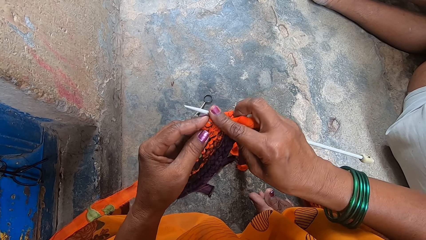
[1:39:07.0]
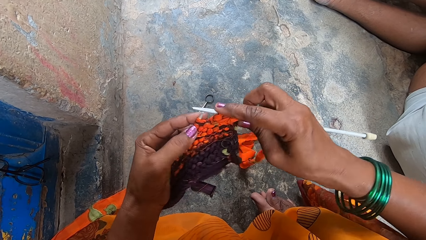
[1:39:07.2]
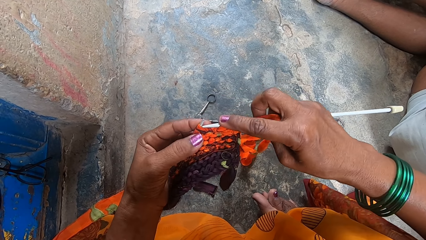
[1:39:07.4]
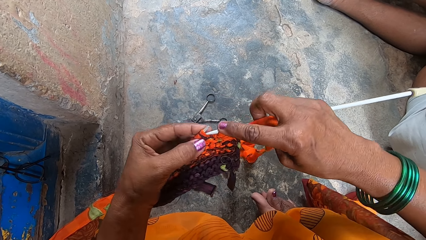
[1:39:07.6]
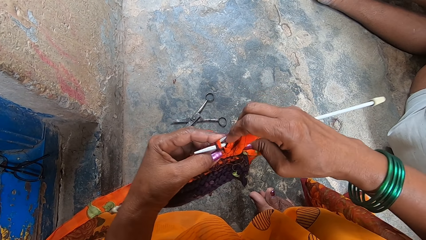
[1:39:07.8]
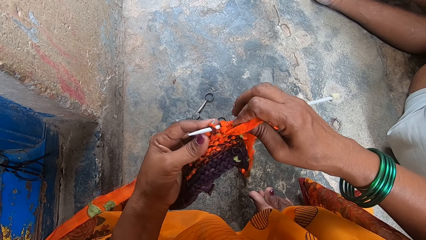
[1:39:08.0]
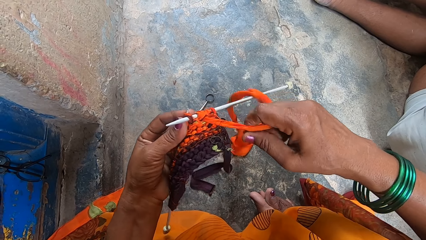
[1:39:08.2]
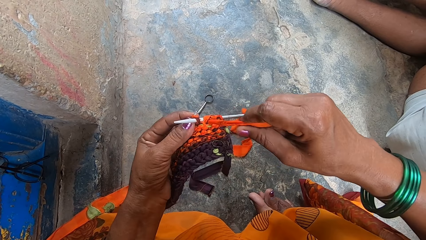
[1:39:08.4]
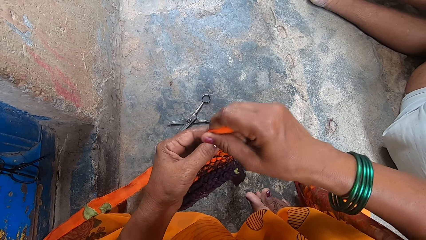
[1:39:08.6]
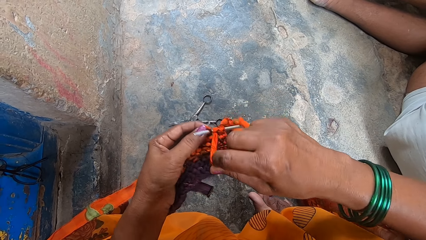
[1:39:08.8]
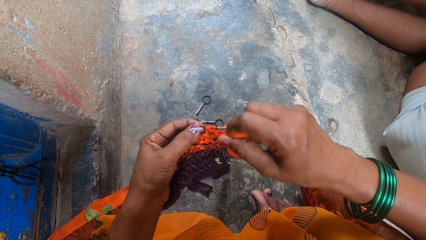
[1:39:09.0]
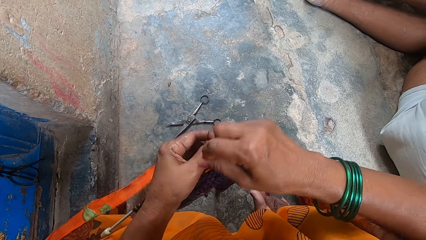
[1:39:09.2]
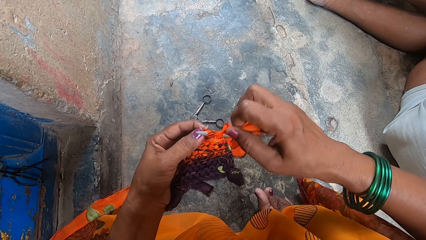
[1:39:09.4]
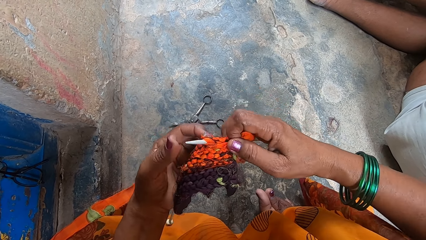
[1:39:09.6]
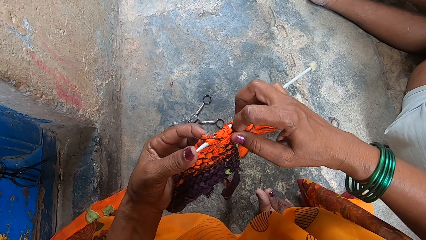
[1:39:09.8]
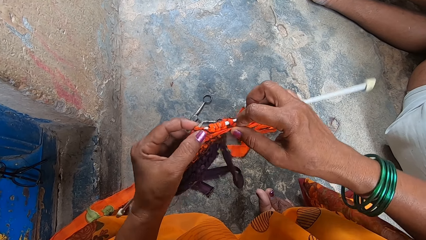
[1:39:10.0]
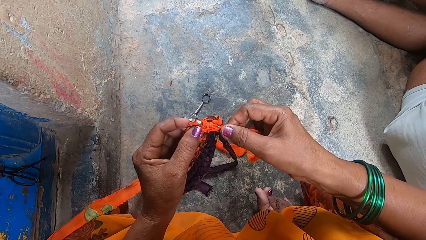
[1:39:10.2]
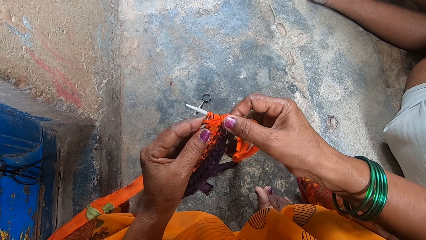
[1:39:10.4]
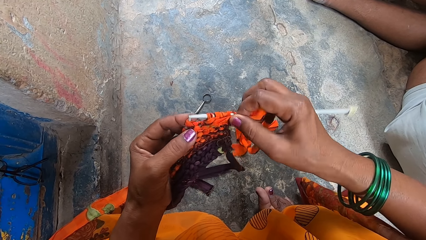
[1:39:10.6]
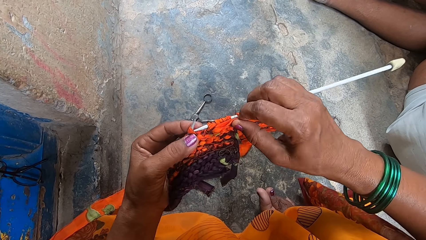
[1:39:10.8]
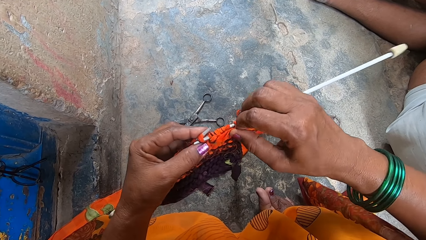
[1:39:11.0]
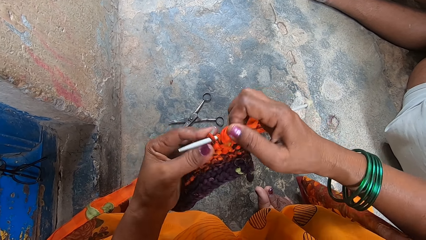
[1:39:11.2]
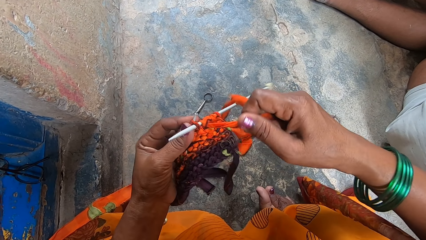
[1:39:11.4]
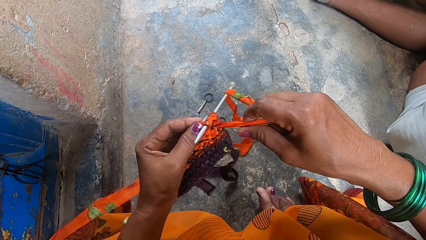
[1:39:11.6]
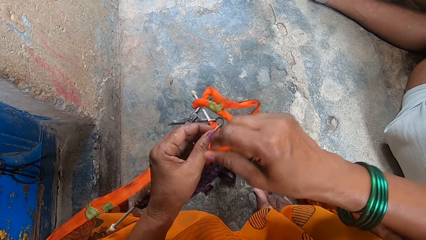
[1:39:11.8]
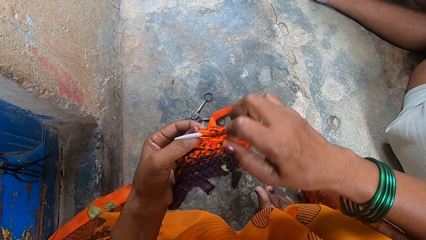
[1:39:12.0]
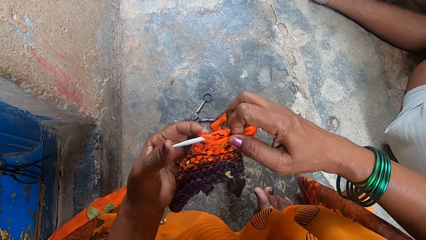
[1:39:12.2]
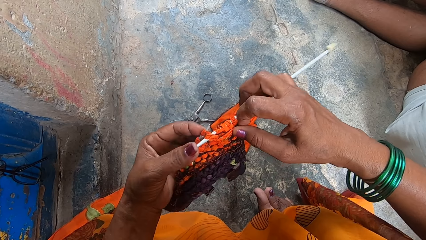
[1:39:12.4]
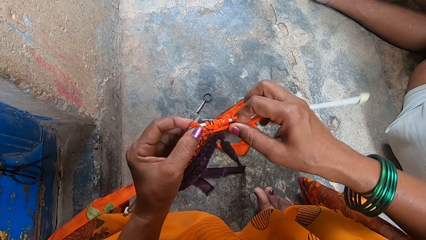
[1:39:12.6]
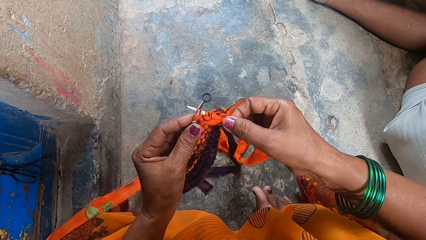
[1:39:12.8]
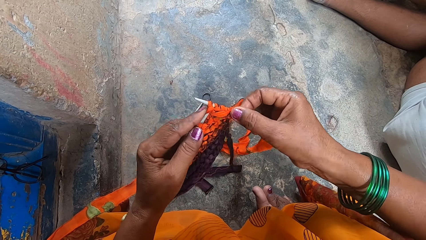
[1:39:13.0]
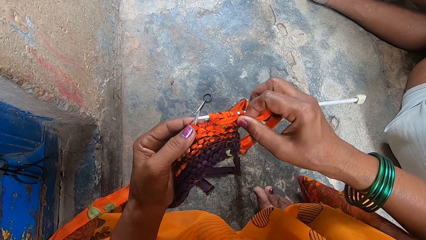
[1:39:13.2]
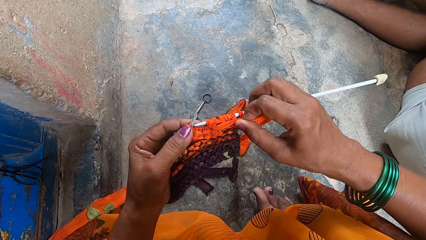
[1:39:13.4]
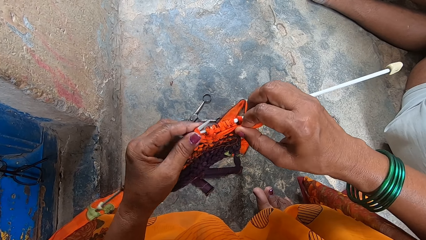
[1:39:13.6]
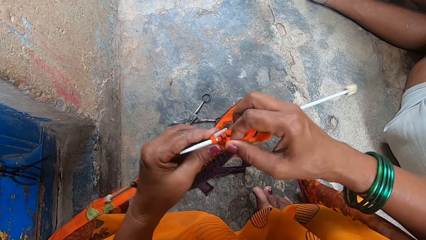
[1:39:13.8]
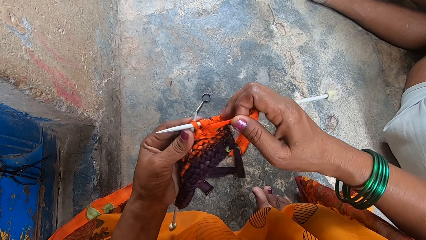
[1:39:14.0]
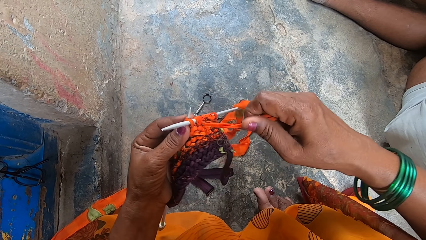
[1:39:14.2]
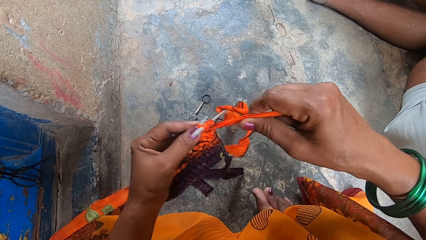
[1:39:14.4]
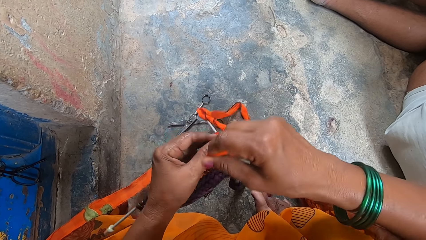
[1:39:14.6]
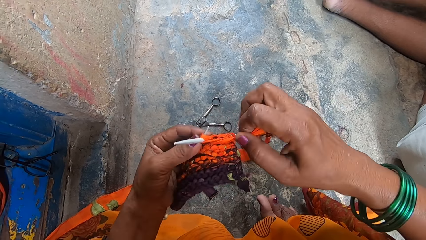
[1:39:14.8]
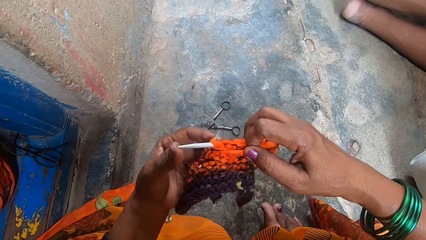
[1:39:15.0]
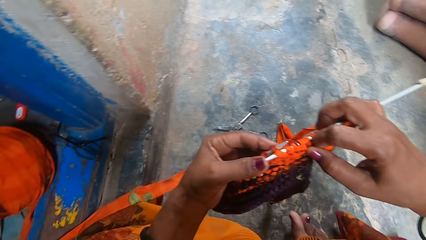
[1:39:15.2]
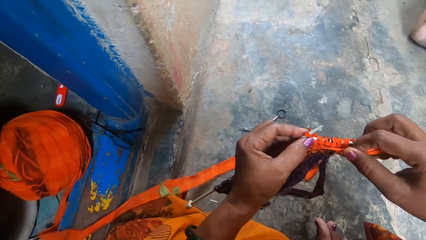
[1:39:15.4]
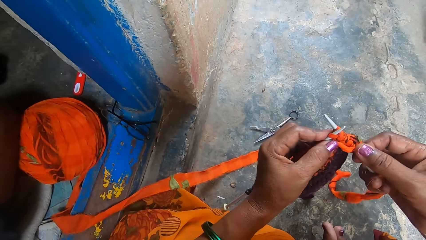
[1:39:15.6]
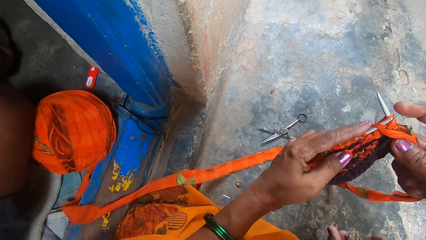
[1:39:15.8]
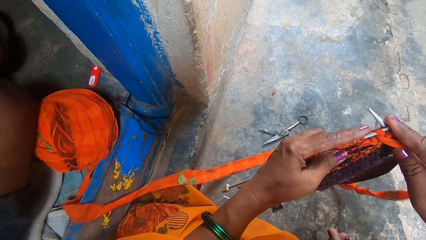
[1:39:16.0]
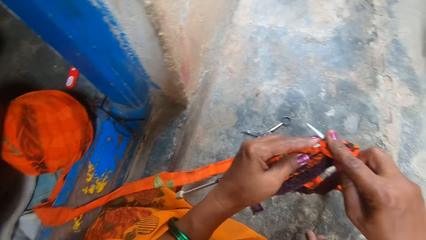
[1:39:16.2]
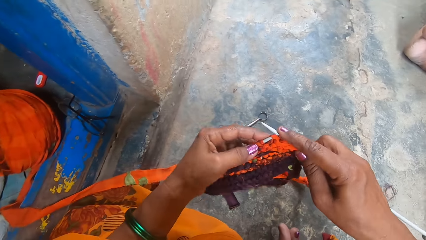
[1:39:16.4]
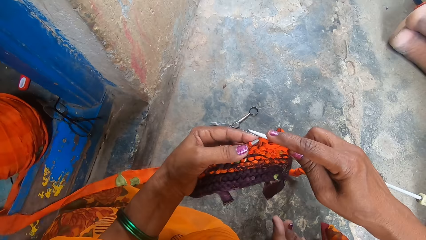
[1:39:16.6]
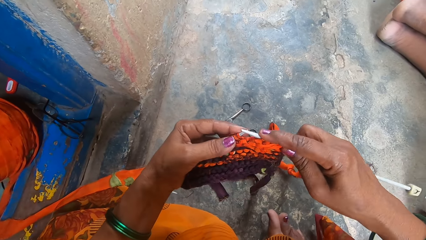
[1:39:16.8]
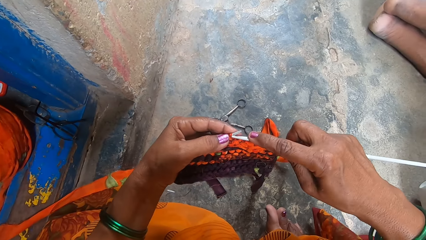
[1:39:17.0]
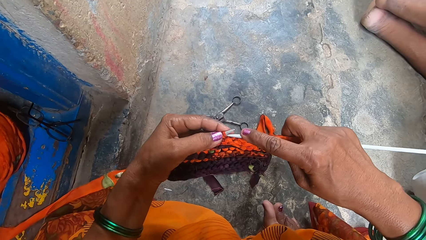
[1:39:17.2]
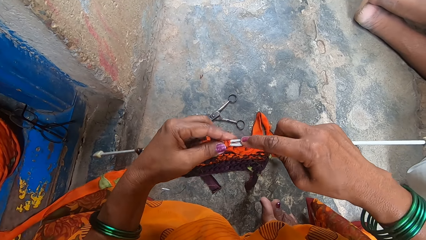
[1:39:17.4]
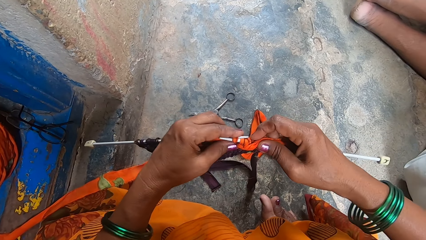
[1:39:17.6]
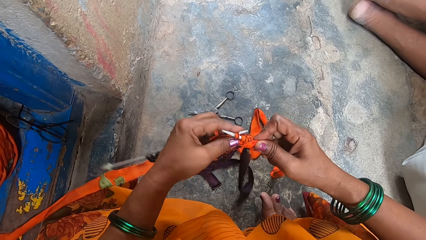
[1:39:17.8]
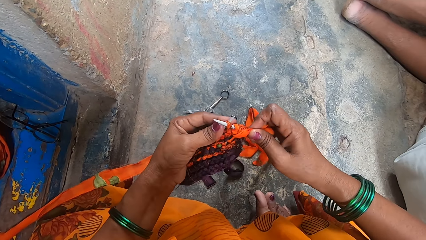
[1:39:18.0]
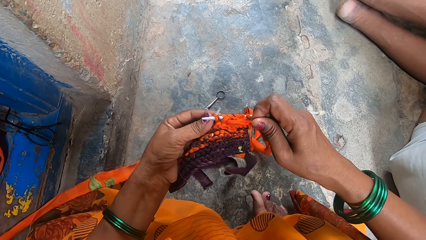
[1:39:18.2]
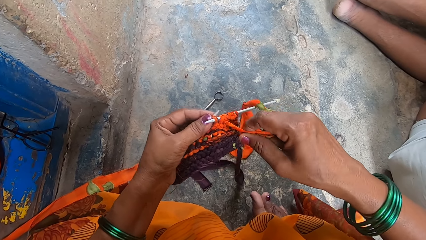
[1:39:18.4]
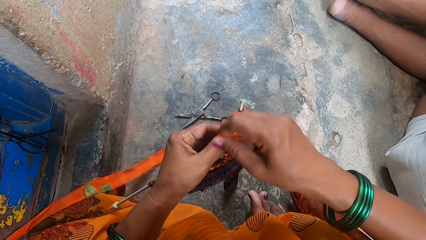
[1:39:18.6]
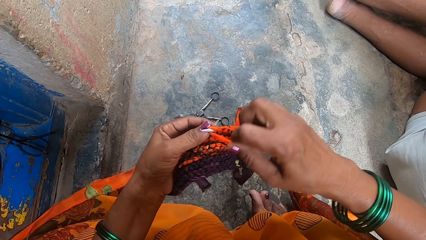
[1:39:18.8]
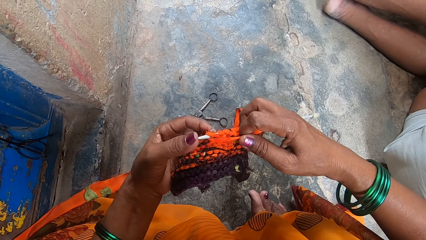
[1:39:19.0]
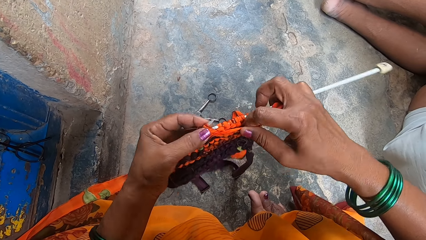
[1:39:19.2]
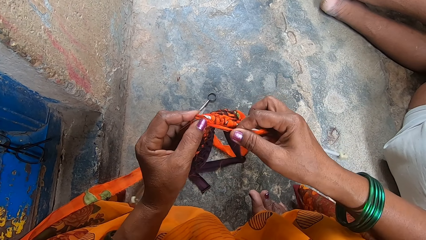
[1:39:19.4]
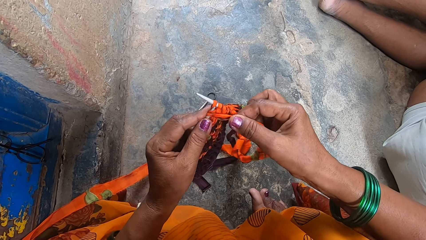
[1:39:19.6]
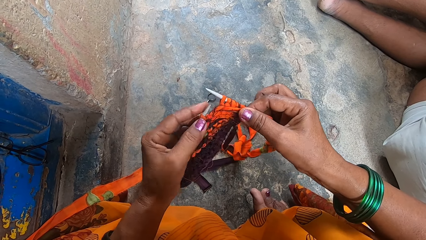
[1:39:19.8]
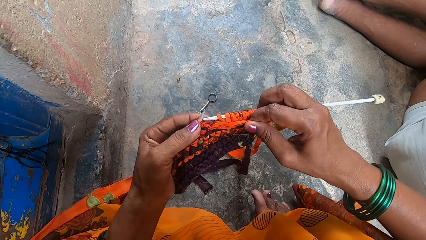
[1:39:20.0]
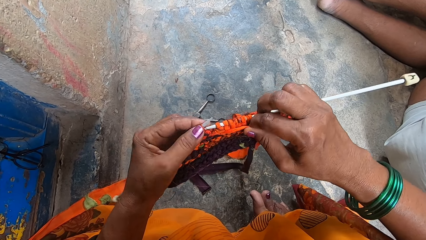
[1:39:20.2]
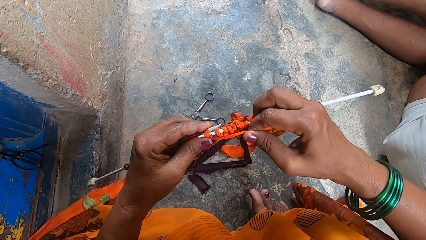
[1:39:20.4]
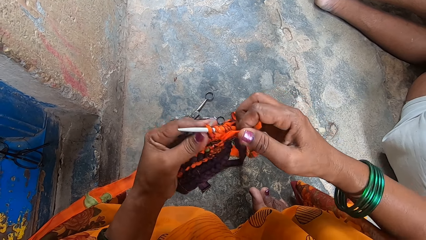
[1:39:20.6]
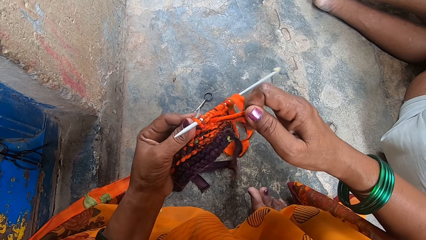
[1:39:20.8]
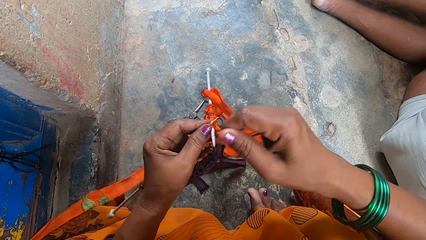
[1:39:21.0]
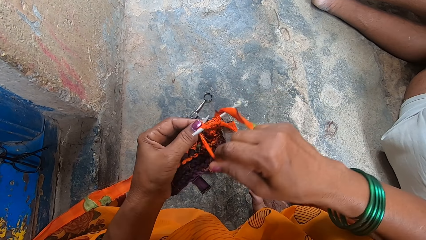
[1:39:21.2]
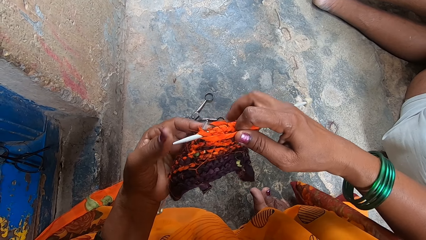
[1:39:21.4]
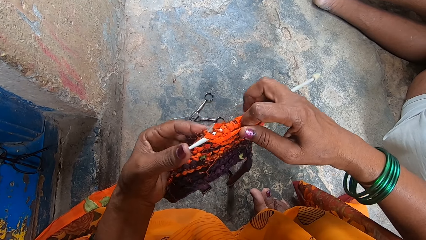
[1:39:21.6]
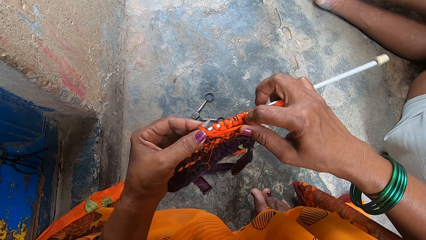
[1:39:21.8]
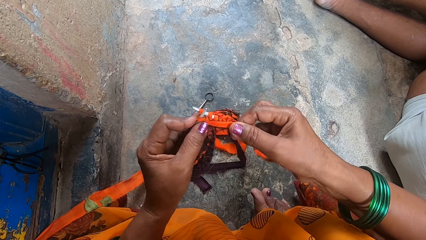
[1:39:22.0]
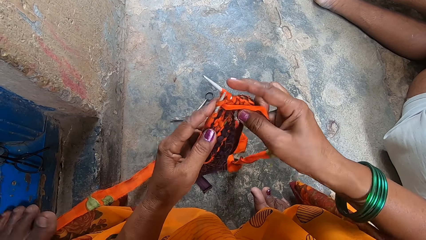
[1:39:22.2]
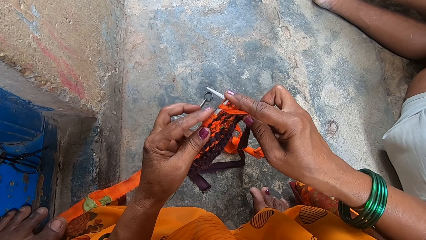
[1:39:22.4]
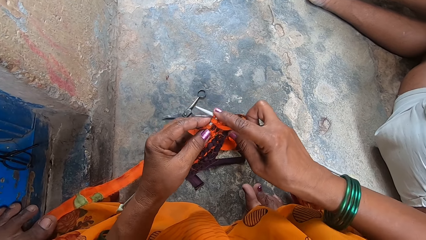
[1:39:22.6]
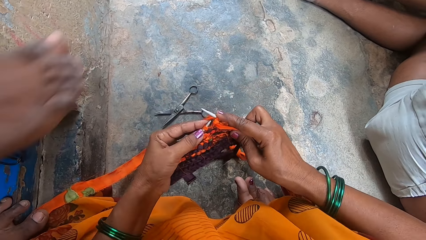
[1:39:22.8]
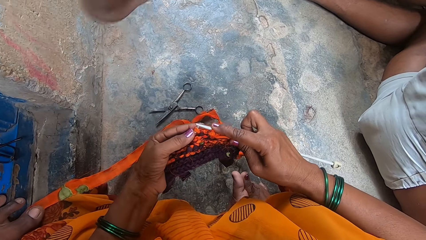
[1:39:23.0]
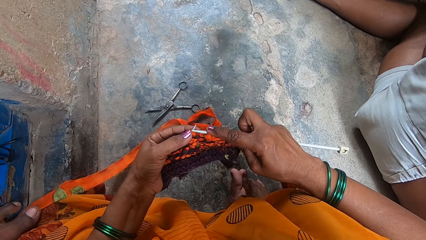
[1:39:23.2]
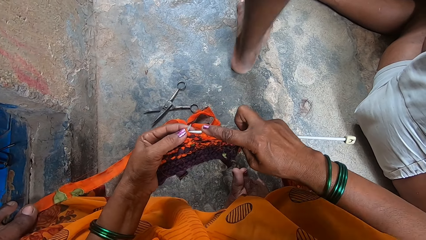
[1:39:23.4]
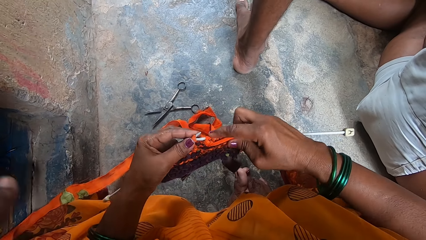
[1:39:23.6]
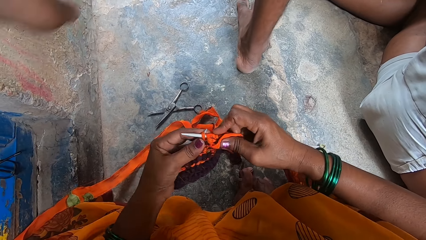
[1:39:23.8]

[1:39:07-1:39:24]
The camera wearer looks at the yarn. They knit the fabric using a knitting needle.
